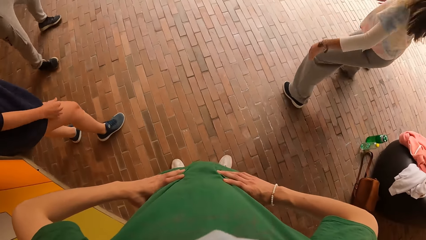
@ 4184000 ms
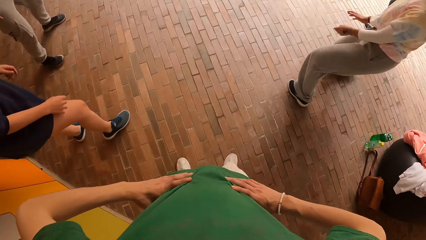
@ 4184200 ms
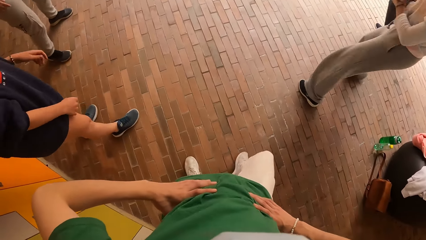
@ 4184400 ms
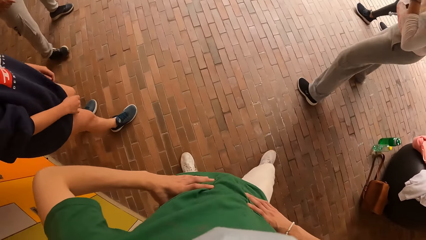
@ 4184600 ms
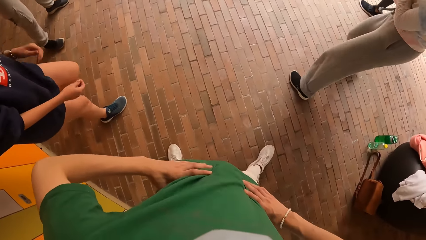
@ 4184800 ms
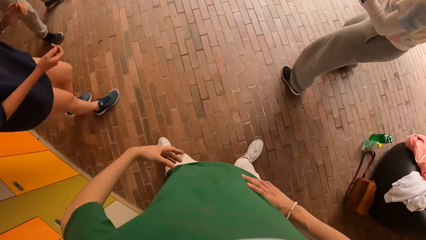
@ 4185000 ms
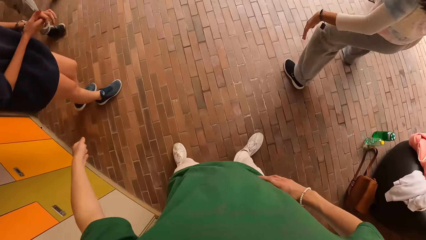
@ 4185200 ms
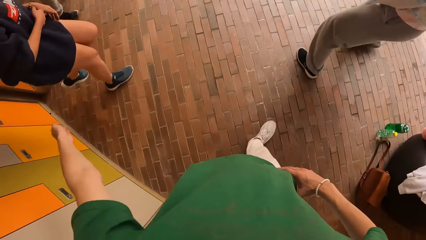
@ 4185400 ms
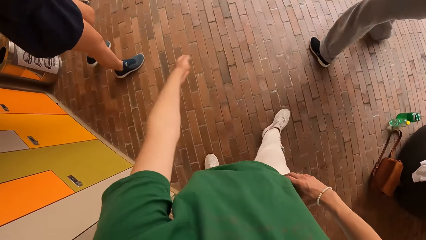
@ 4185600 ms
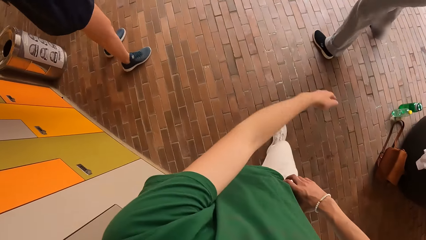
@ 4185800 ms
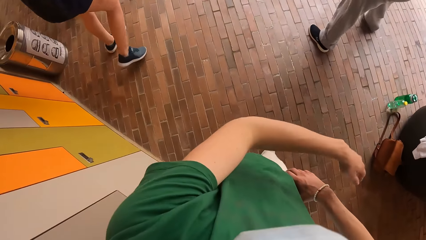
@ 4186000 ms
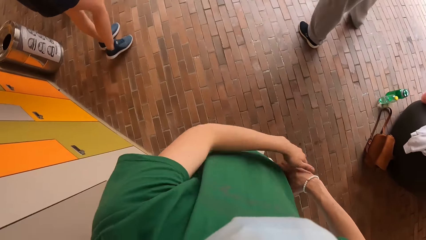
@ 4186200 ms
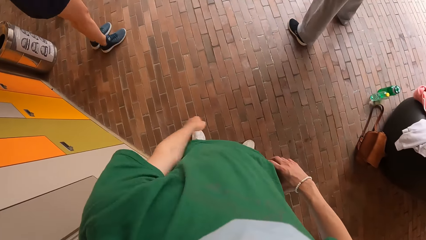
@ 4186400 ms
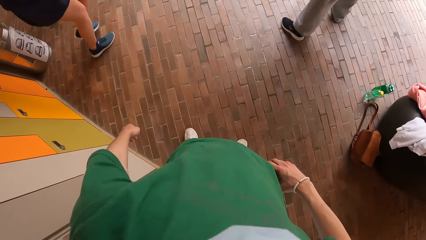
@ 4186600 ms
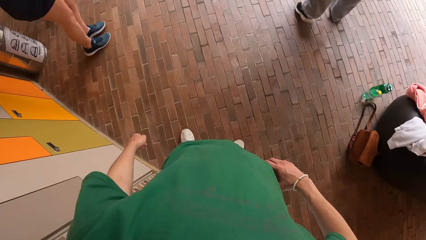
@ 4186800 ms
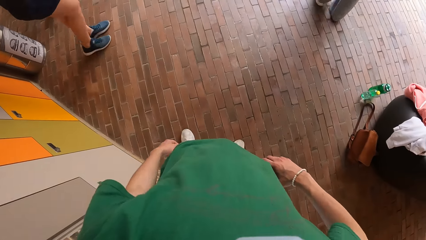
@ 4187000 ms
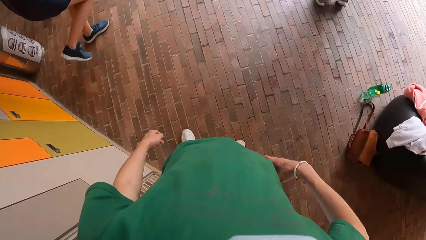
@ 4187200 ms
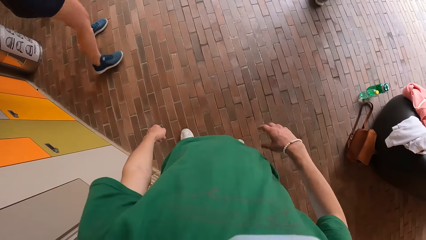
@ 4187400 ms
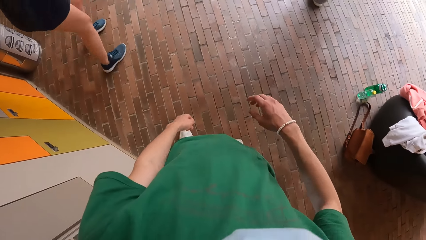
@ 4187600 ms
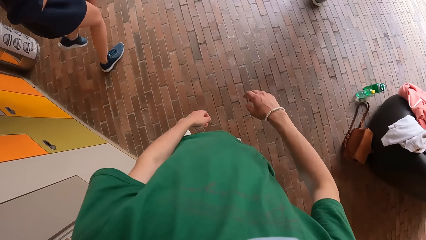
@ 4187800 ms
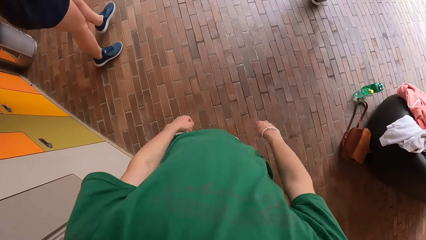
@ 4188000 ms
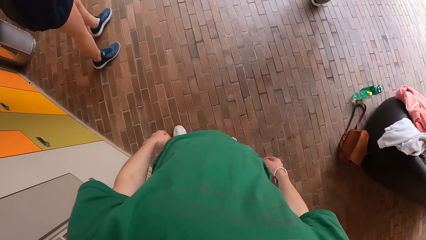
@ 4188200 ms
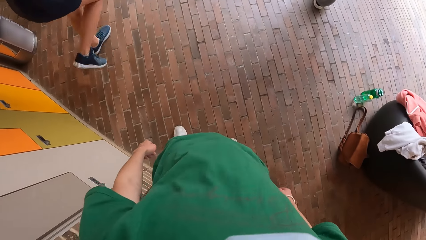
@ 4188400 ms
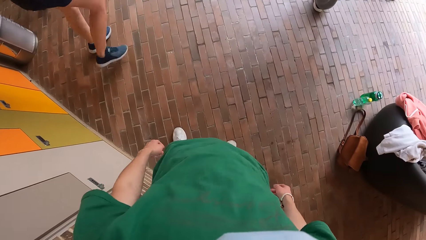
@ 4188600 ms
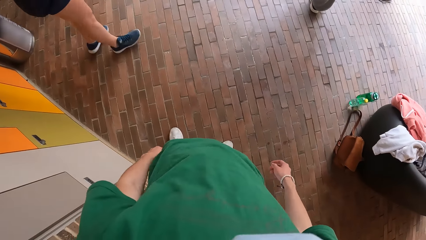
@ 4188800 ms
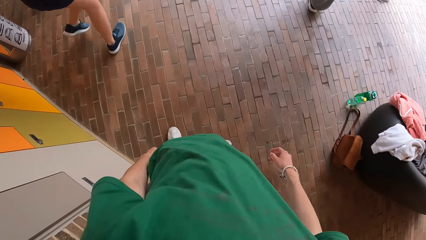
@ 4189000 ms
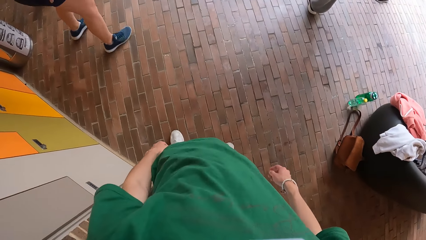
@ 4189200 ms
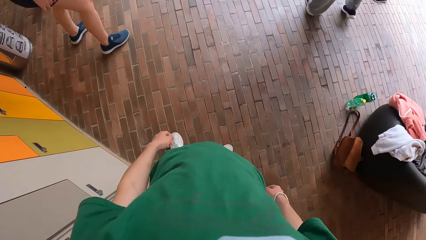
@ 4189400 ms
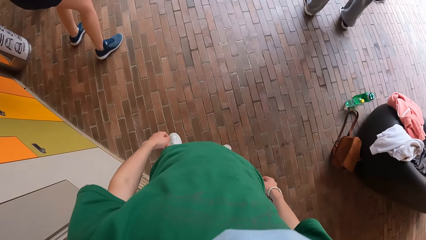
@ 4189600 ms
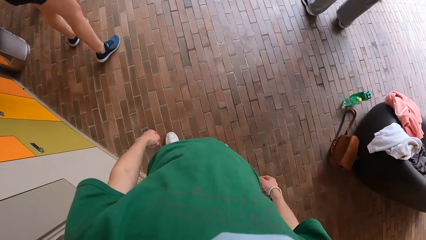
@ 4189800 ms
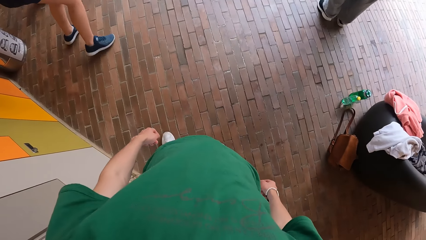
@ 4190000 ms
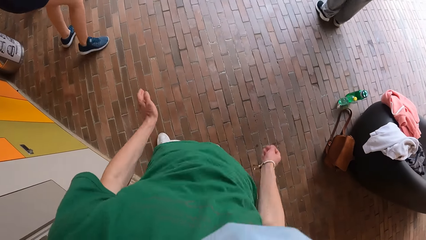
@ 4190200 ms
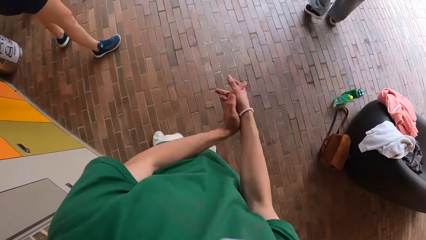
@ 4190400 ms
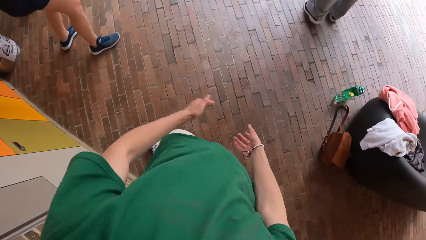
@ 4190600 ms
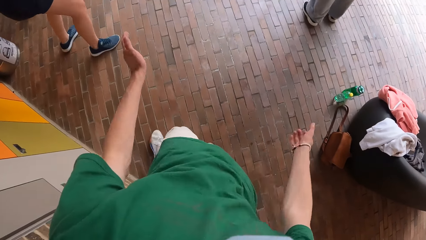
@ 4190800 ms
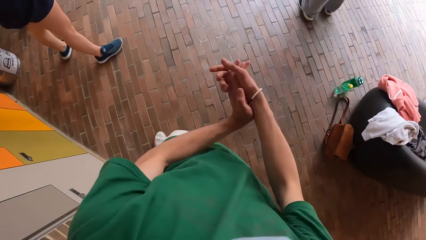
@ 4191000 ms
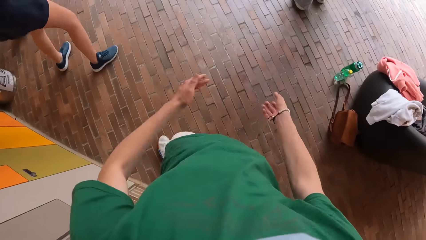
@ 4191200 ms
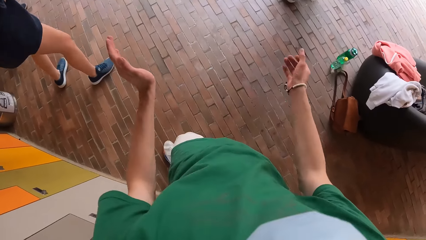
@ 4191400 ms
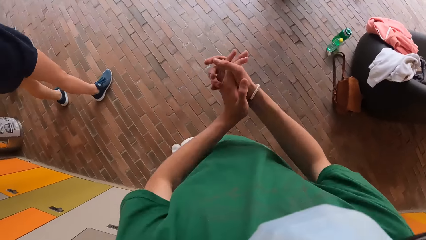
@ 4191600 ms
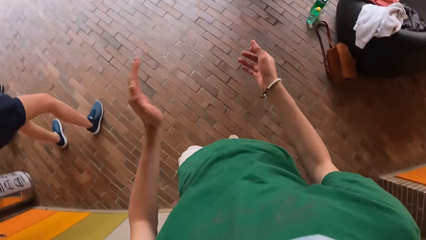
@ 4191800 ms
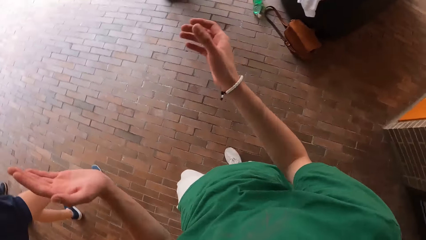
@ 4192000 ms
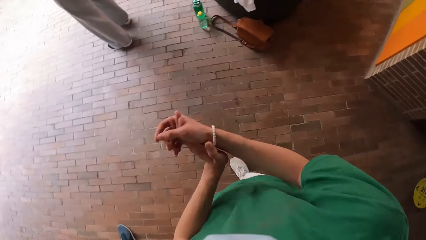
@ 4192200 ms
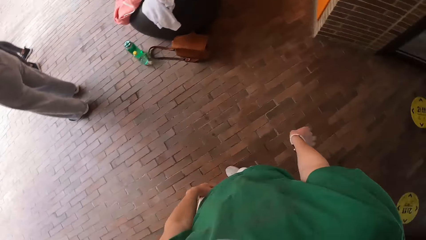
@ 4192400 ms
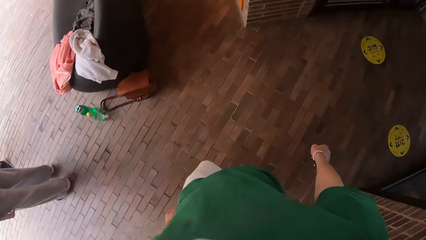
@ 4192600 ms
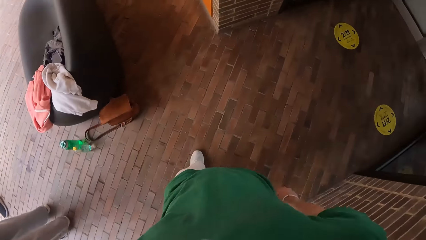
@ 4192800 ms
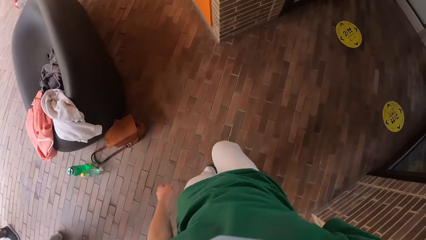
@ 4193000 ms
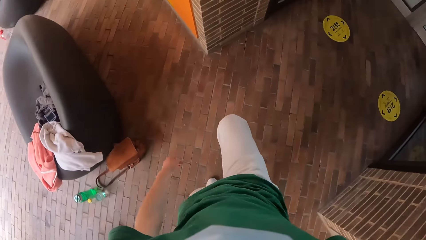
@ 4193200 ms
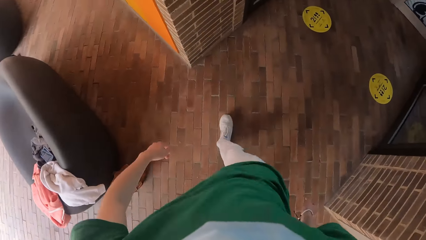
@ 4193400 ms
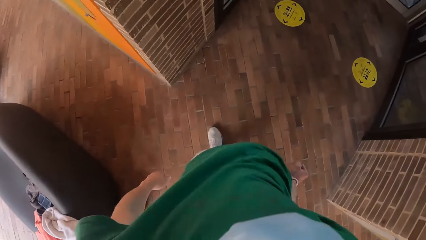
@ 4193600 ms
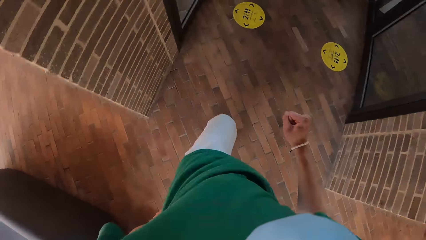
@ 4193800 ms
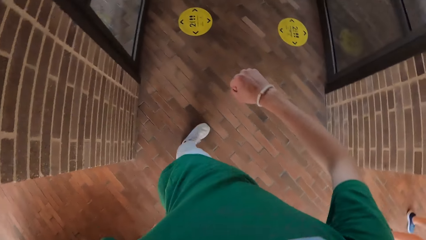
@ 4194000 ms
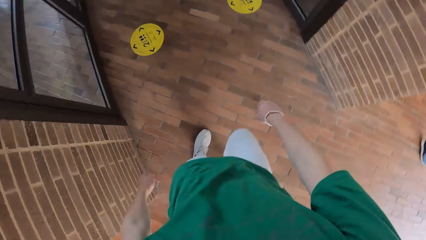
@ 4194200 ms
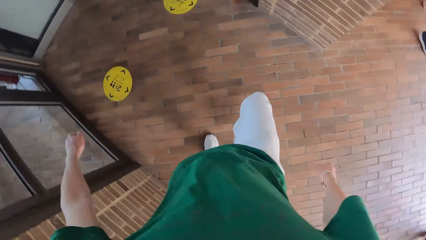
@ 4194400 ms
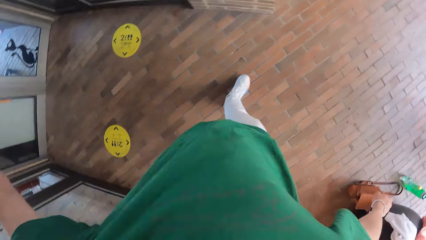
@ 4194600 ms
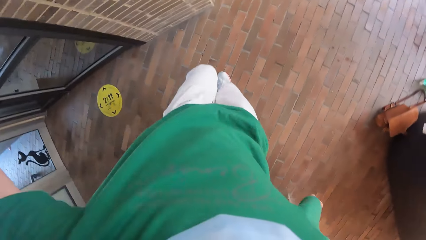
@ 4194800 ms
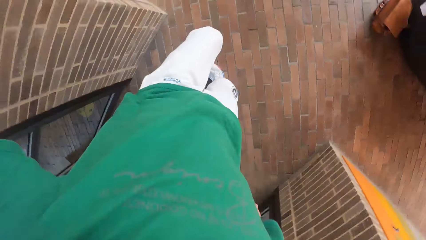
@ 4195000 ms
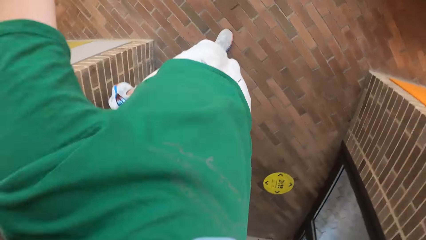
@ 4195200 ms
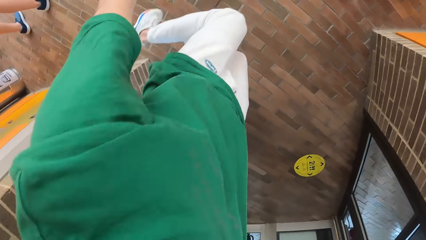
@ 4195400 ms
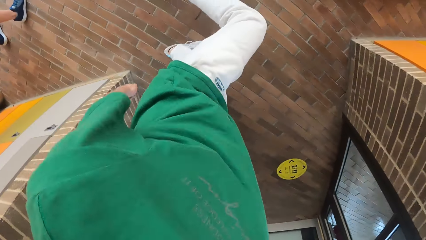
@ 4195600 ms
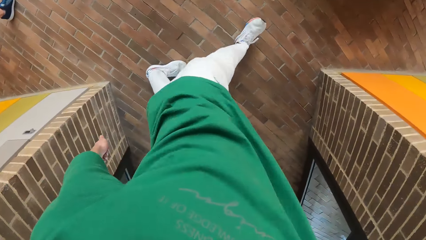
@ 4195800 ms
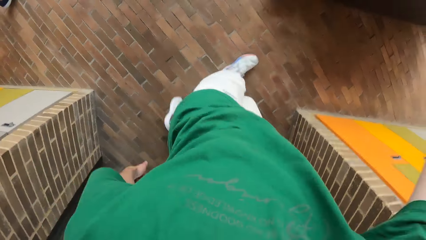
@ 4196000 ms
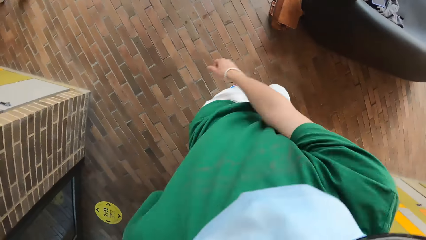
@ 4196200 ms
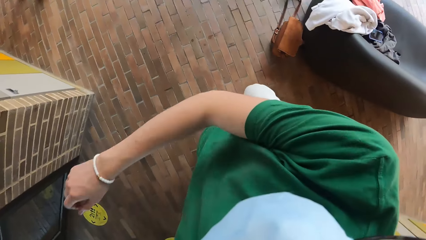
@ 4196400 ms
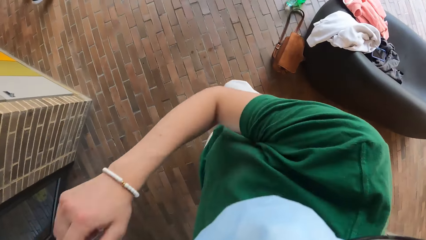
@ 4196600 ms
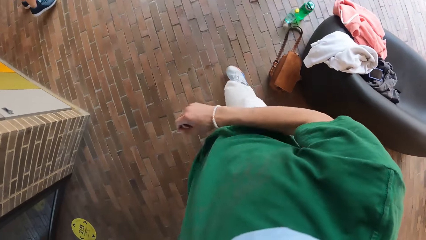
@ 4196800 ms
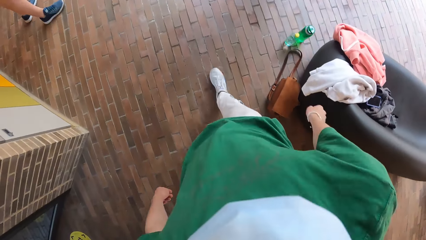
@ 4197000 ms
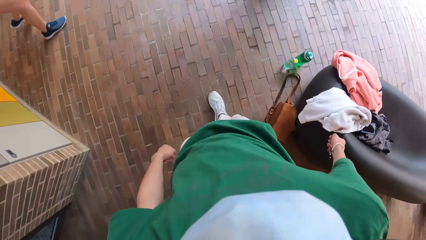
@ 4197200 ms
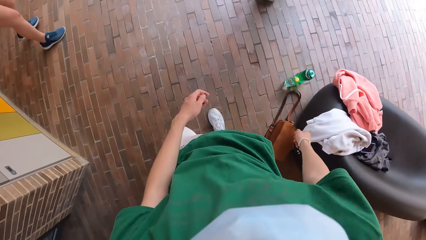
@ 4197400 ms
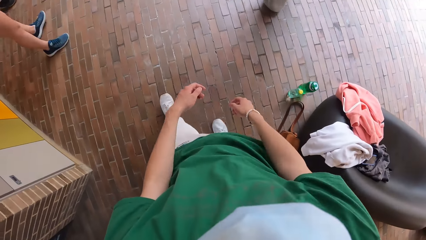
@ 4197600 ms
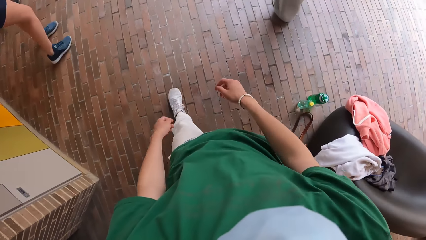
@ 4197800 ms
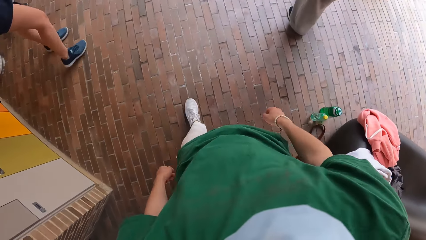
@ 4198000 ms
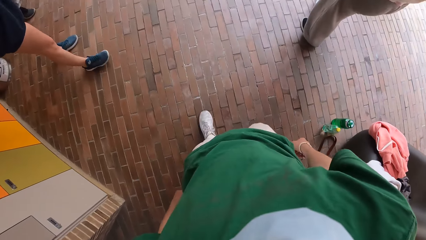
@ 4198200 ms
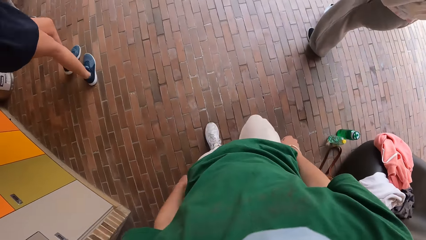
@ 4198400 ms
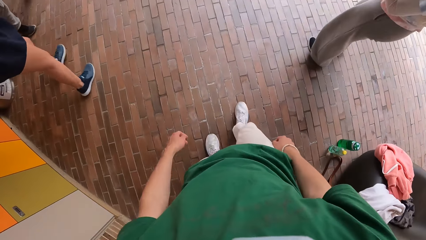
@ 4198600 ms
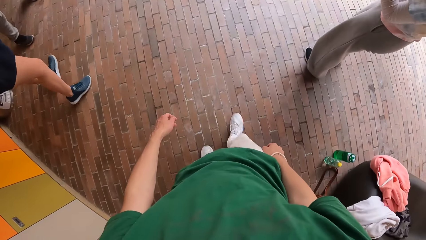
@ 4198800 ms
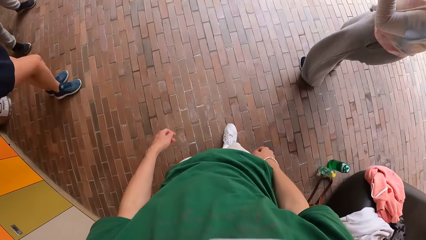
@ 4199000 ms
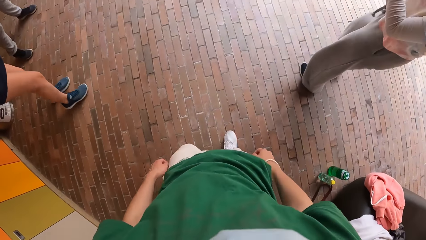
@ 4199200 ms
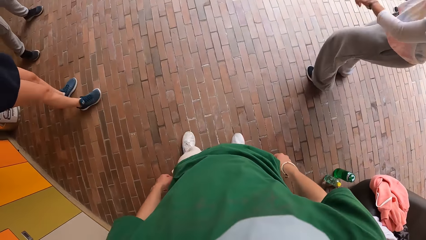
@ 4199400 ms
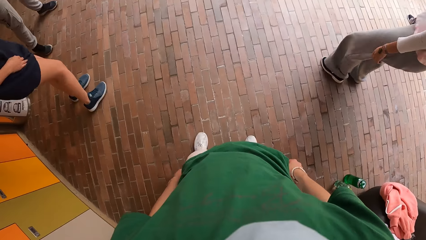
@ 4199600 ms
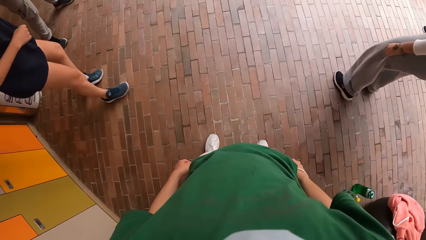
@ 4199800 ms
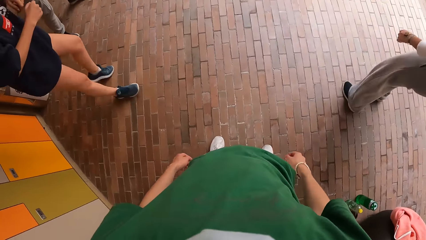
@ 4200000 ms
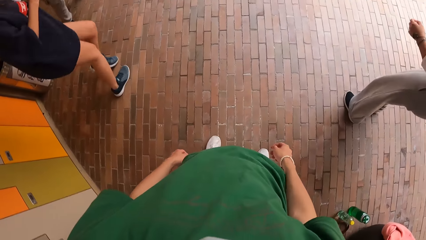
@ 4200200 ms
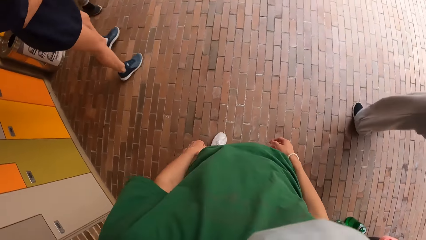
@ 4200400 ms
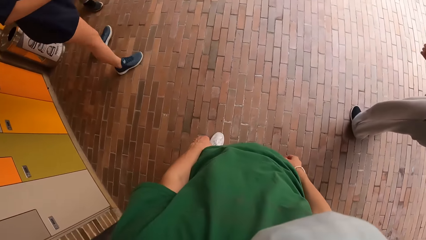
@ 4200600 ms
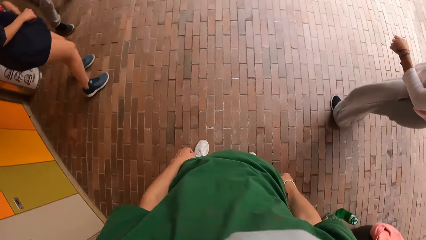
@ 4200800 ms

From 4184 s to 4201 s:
The camera wearer drops his left hand from his waist. The girl dances. The camera wearer drops his right hand from his waist. He dances and claps both hands.
